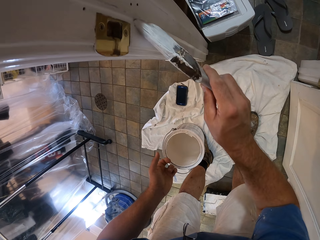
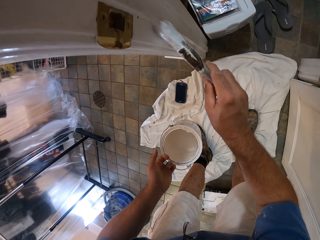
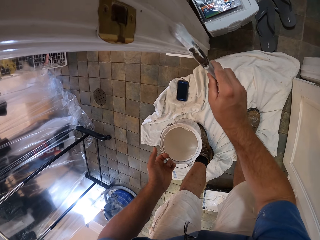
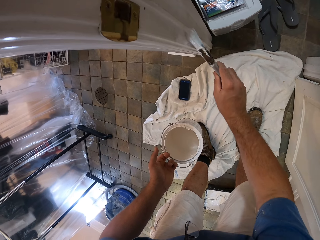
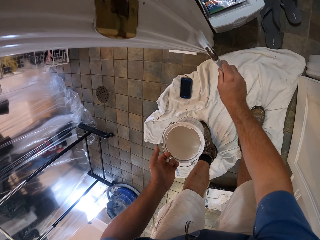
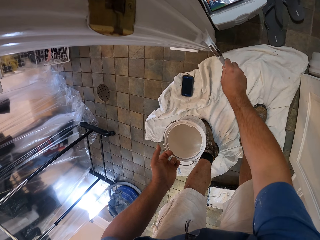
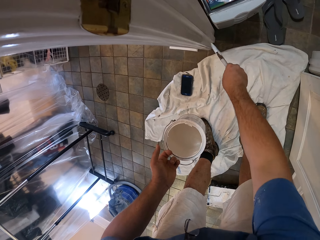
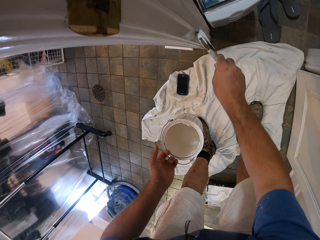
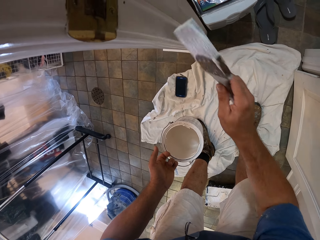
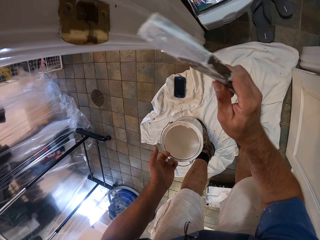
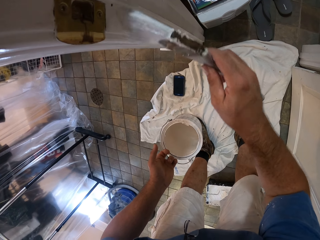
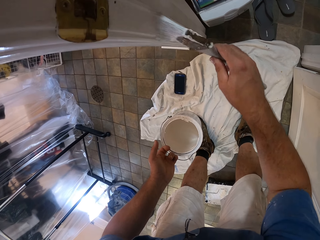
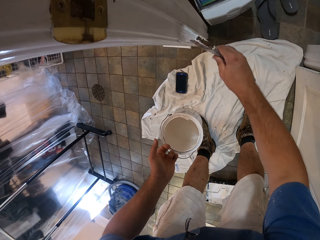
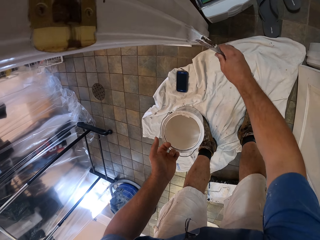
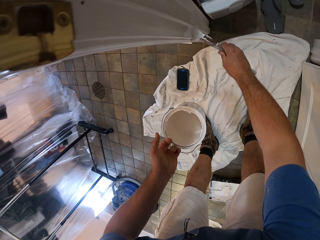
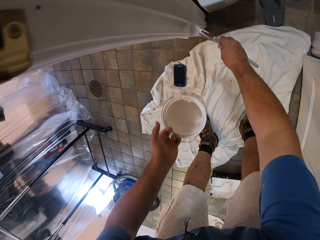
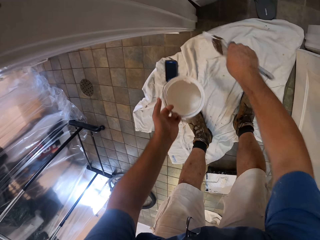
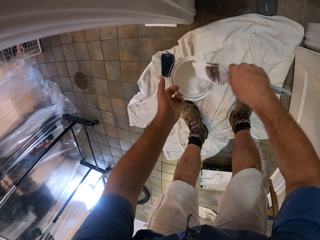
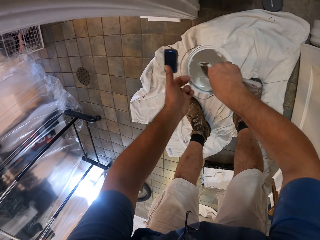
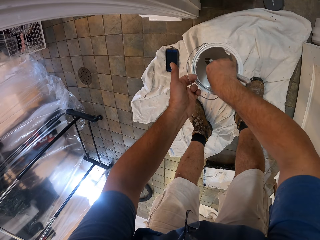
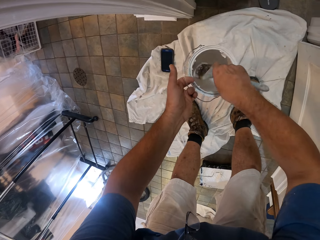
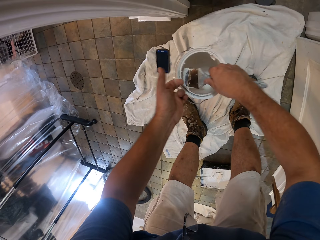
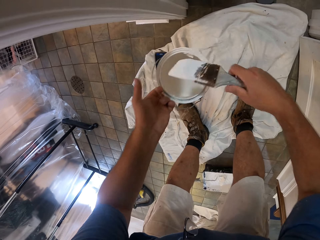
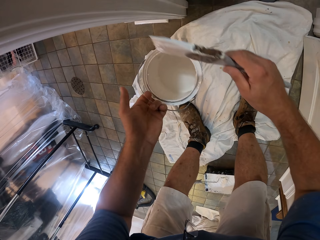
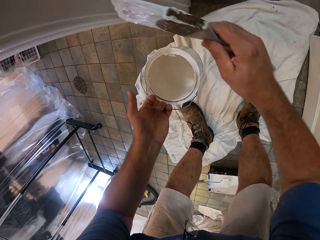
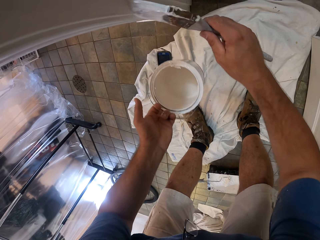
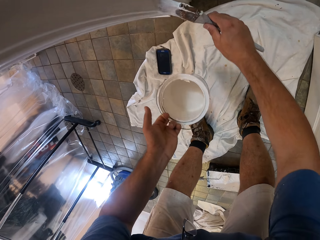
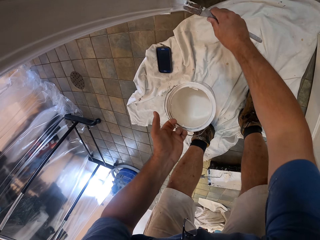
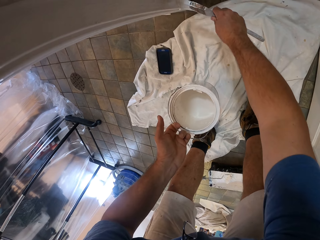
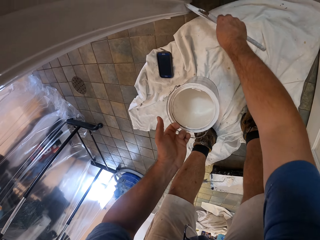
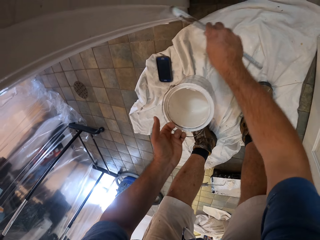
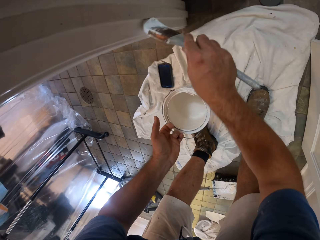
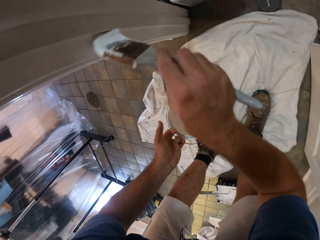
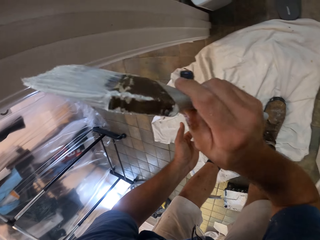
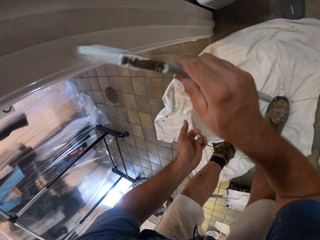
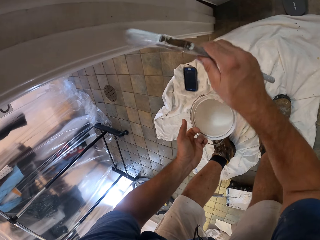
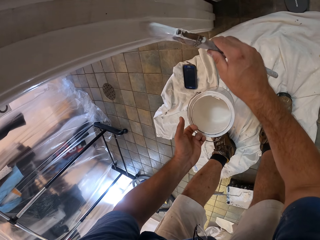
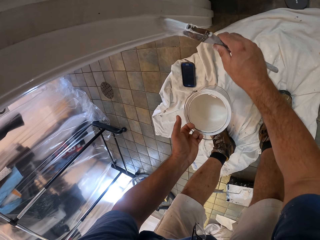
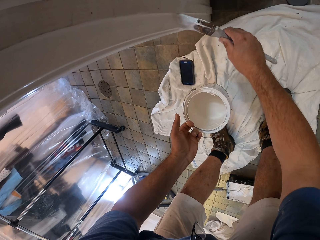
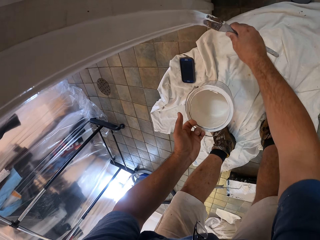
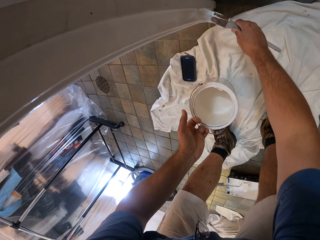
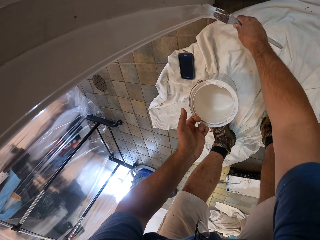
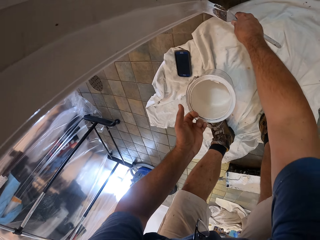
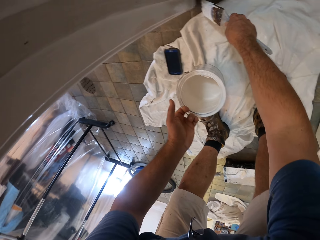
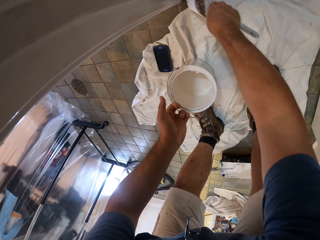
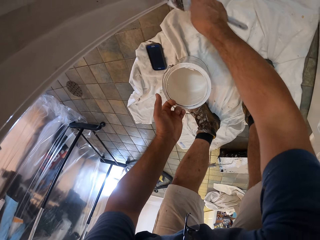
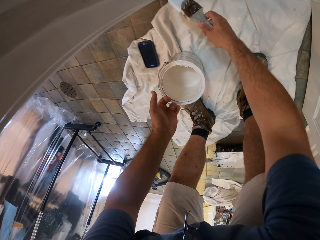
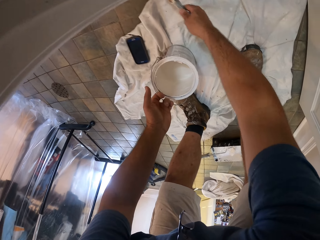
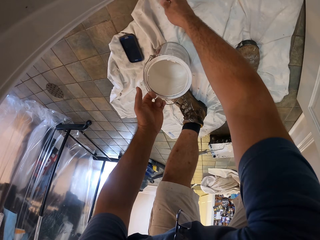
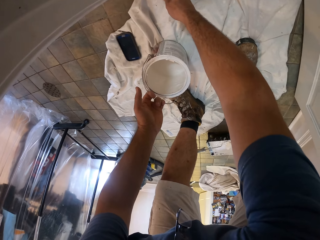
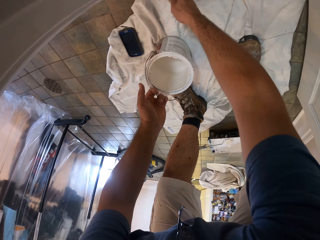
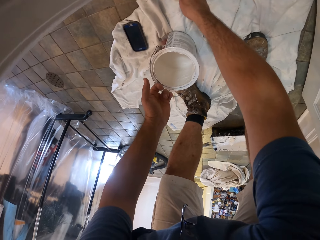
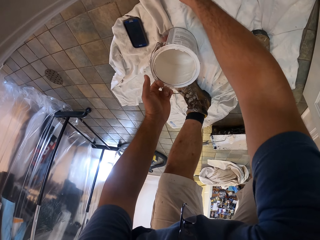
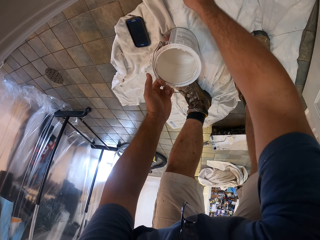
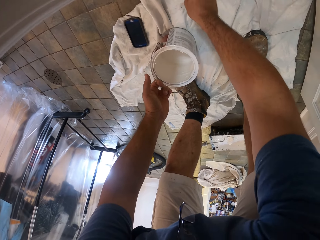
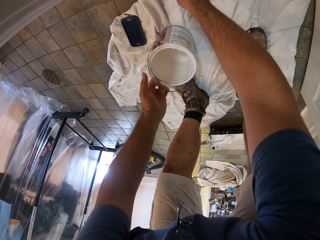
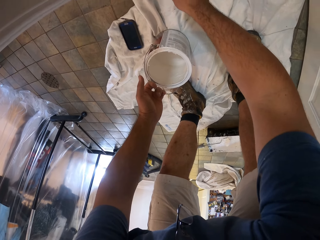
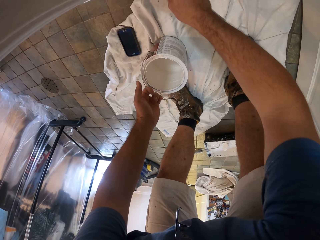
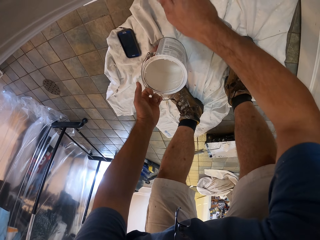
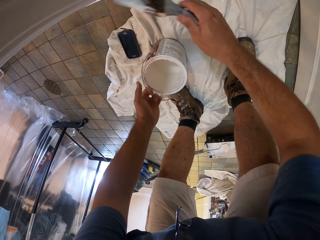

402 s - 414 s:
The camera wearer dips the paint brush in the bucket of paint. They paint the door frame with the paint brush.

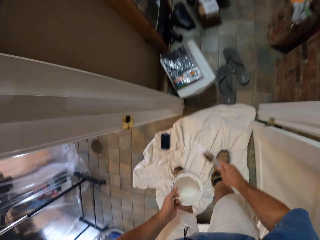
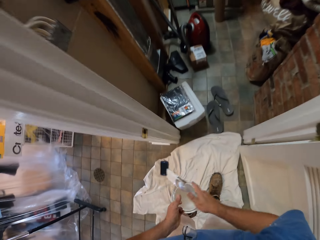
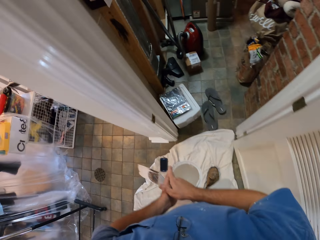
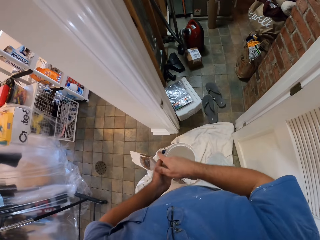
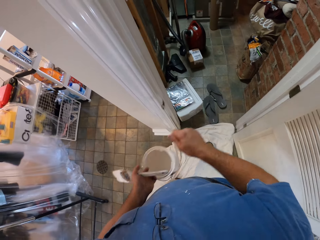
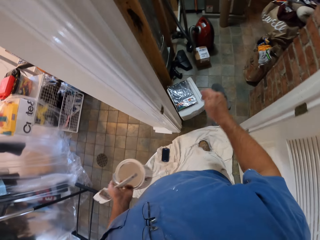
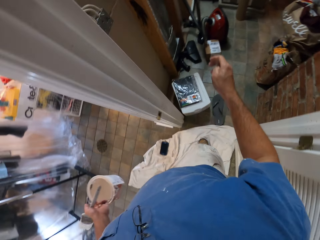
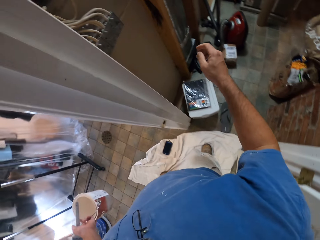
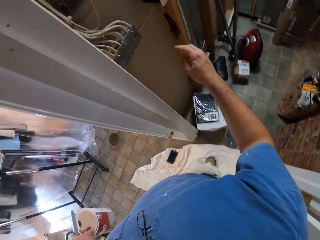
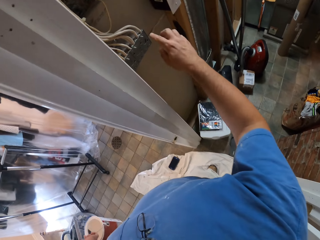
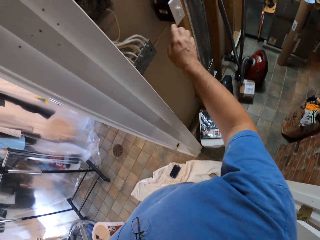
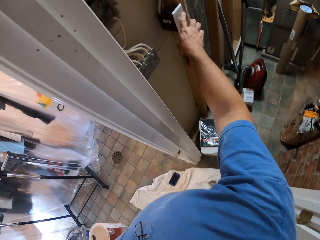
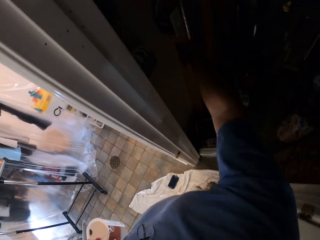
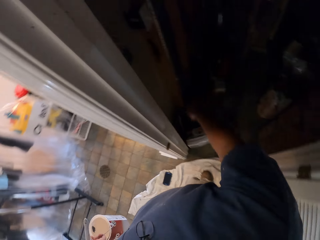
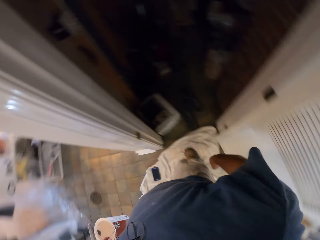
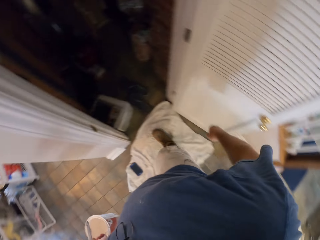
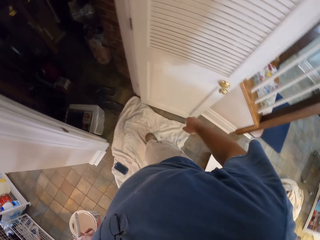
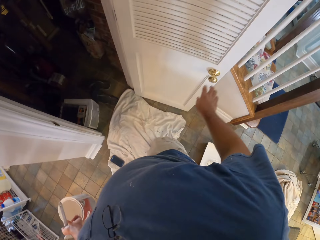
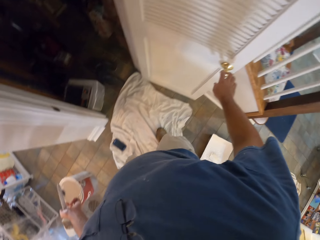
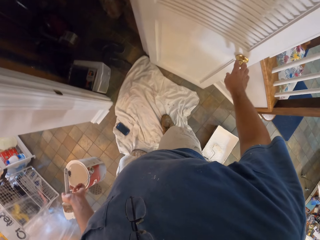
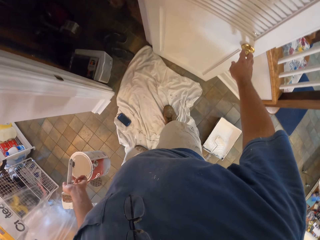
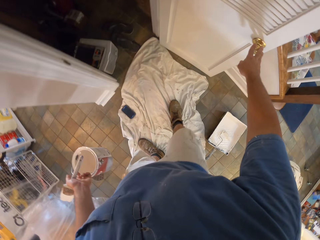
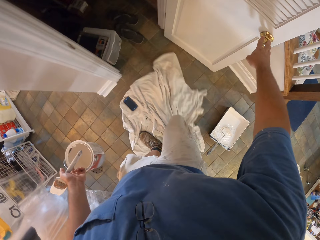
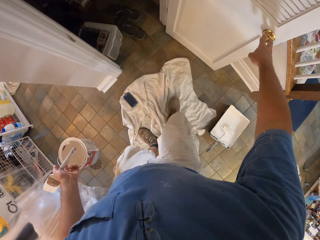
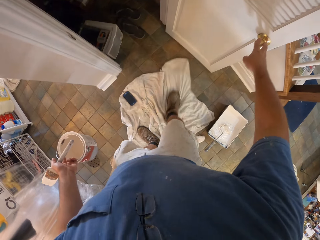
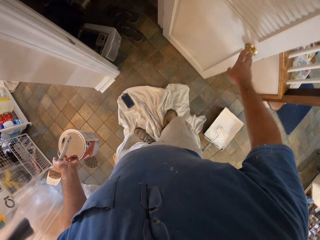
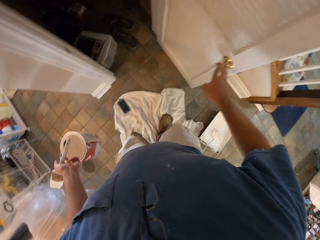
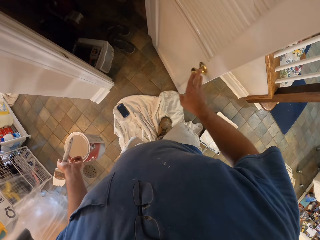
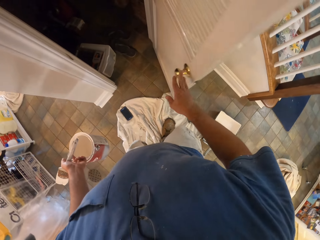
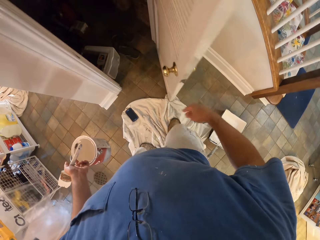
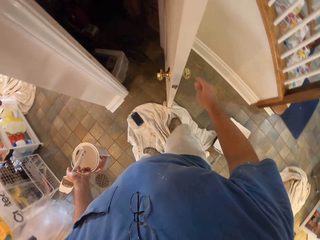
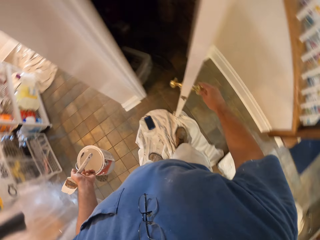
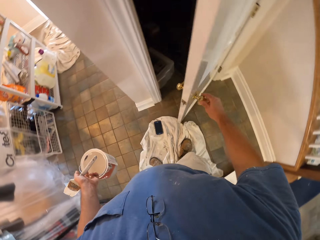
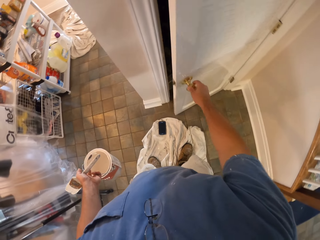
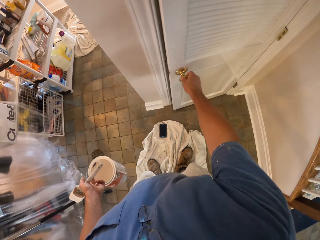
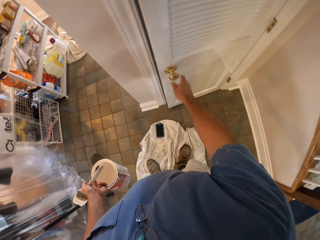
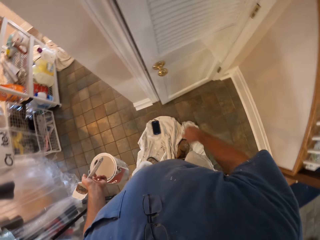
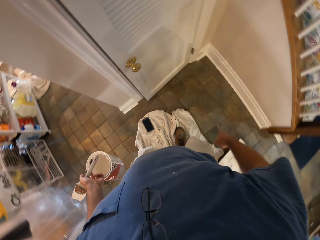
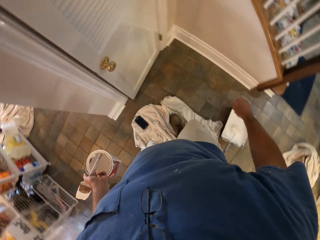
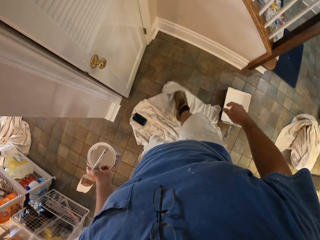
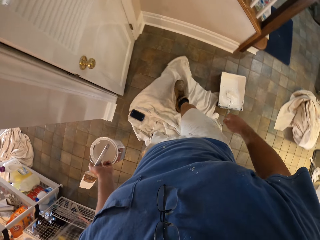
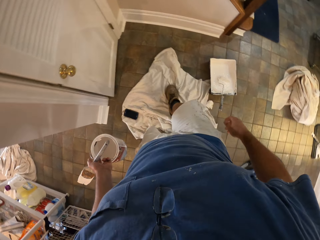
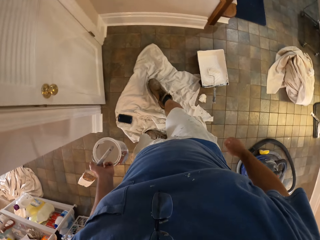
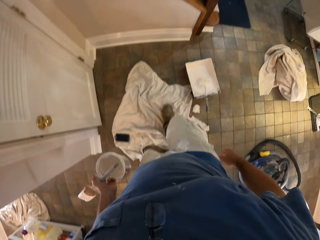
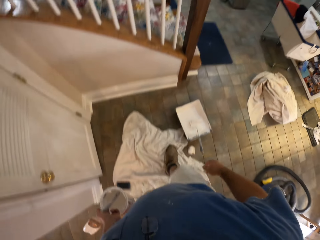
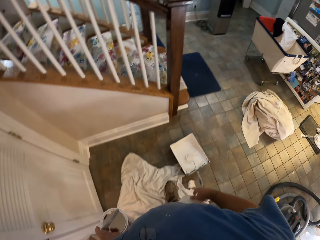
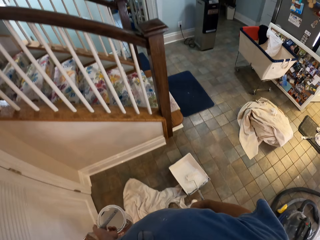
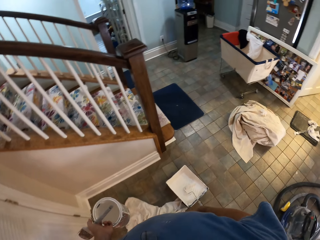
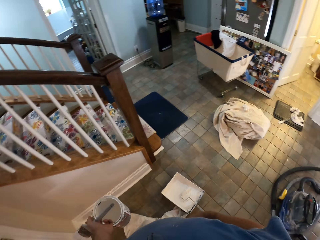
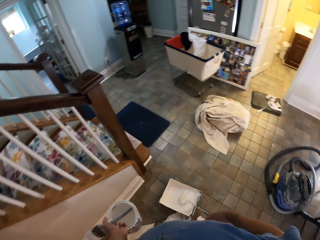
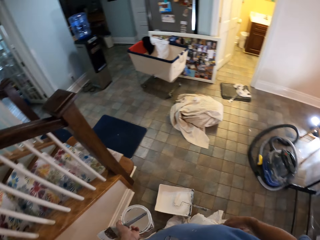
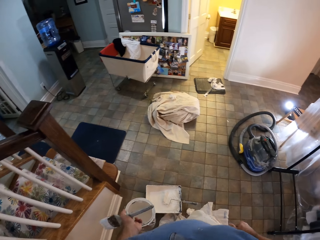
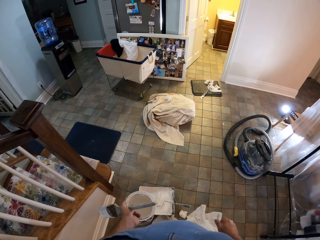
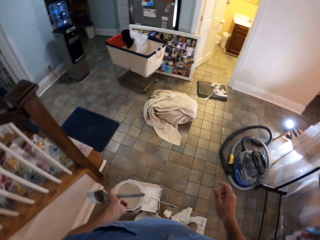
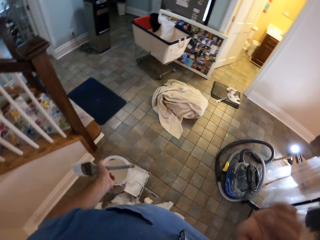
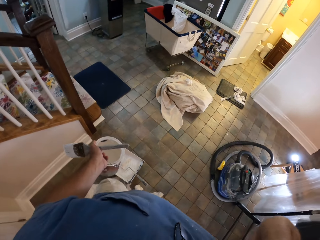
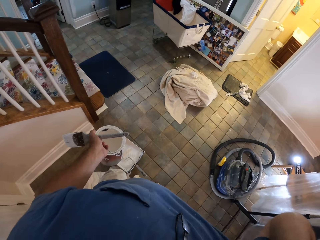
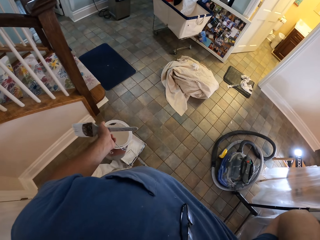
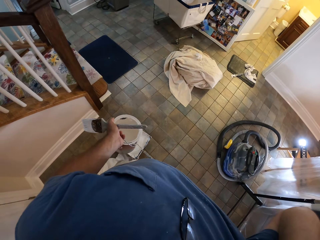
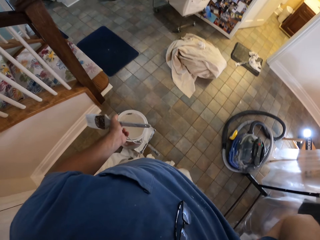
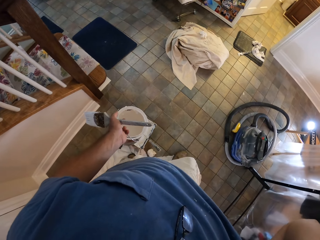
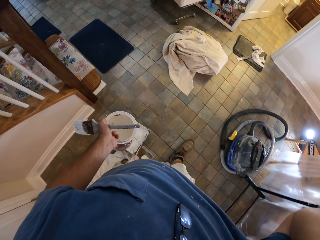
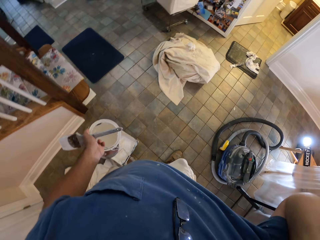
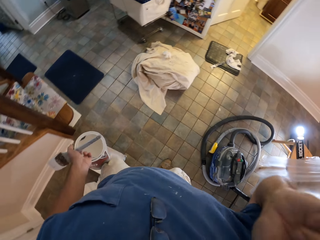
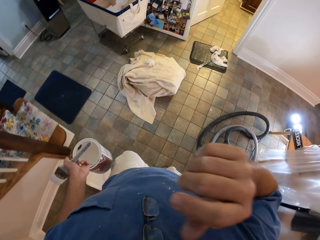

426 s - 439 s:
The camera wearer takes the paint brush from the right to the left hand. He turns off the light. He holds the door handle. He adjusts a rag or rug on the floor with his right leg. He pulls the door and closes the door. He turns around. He moves the rug with his legs. He walks around the room.
